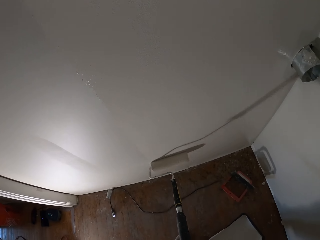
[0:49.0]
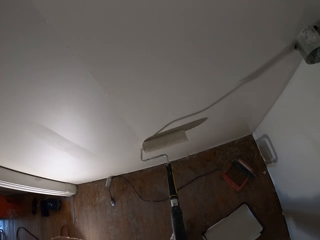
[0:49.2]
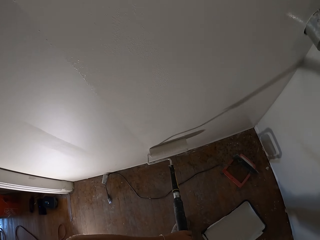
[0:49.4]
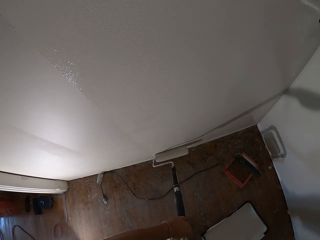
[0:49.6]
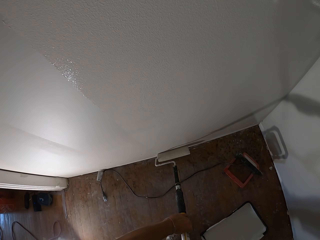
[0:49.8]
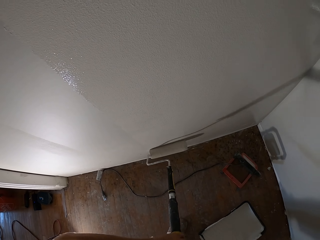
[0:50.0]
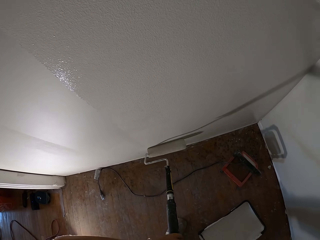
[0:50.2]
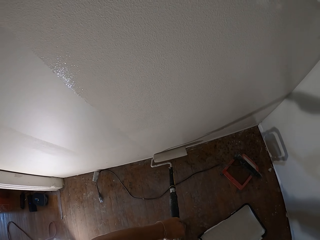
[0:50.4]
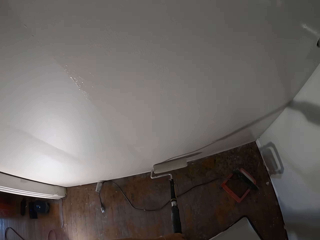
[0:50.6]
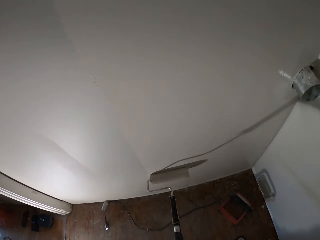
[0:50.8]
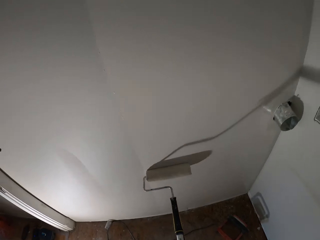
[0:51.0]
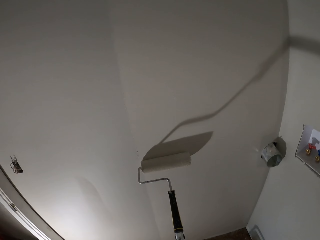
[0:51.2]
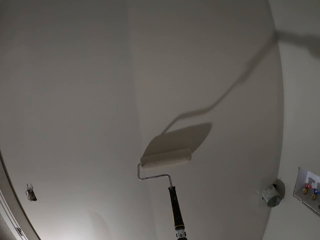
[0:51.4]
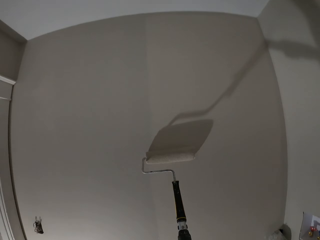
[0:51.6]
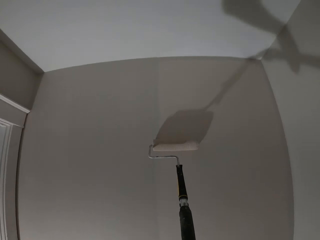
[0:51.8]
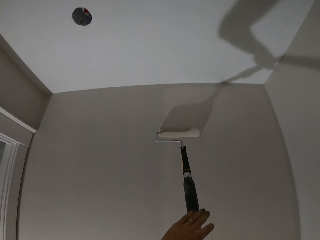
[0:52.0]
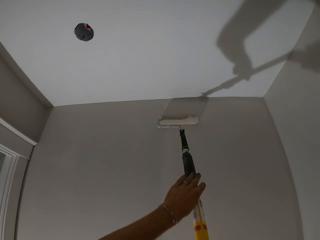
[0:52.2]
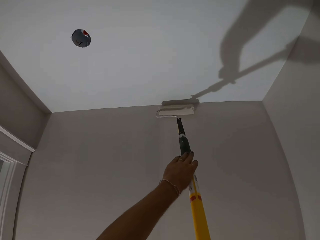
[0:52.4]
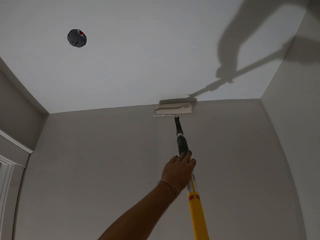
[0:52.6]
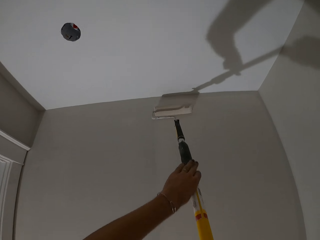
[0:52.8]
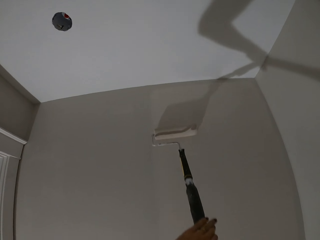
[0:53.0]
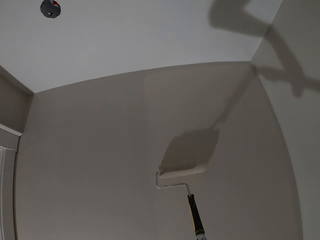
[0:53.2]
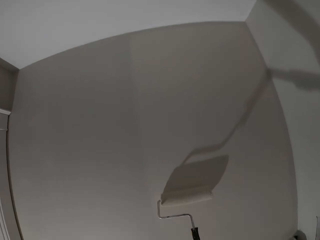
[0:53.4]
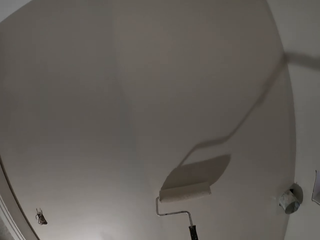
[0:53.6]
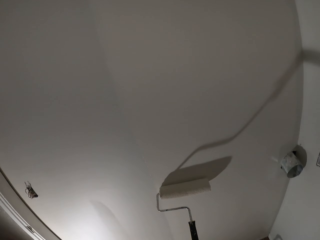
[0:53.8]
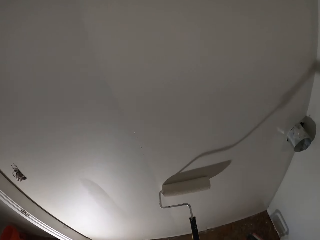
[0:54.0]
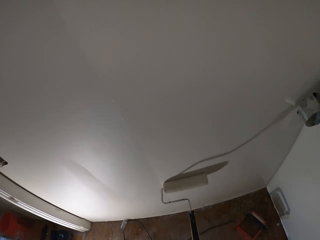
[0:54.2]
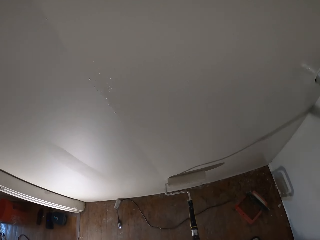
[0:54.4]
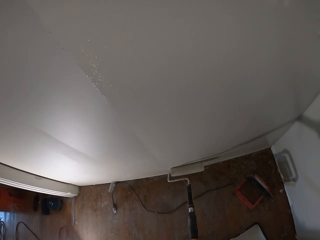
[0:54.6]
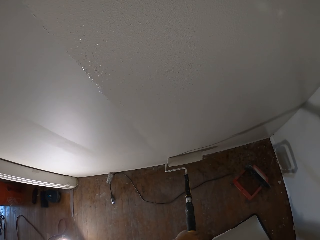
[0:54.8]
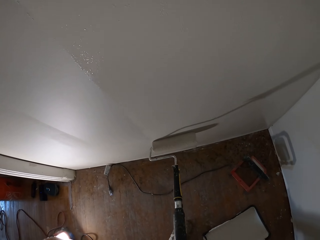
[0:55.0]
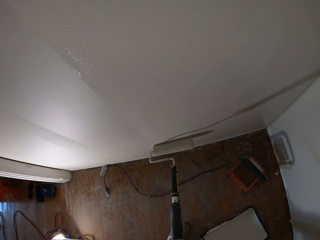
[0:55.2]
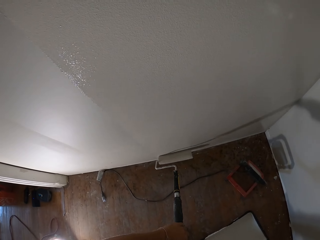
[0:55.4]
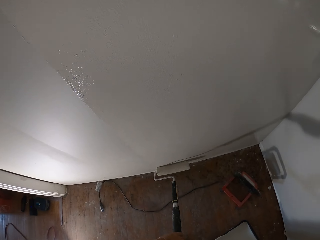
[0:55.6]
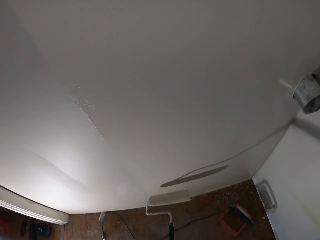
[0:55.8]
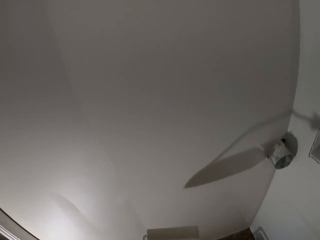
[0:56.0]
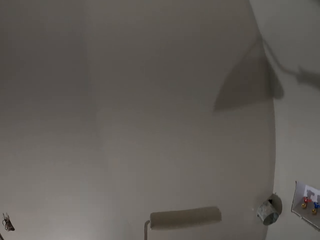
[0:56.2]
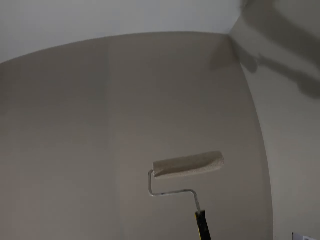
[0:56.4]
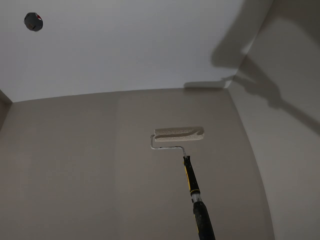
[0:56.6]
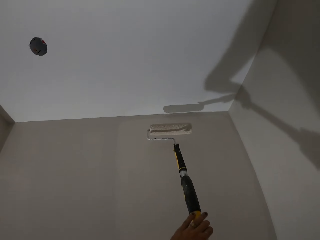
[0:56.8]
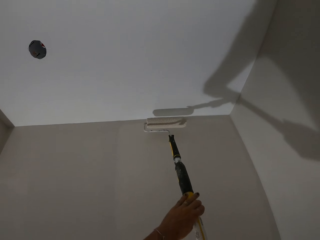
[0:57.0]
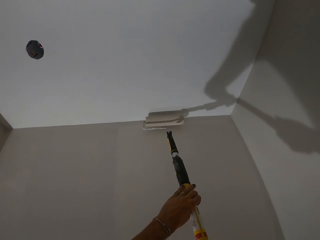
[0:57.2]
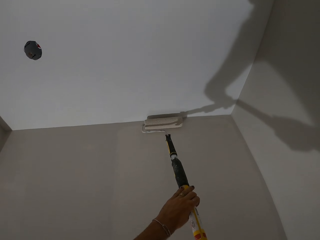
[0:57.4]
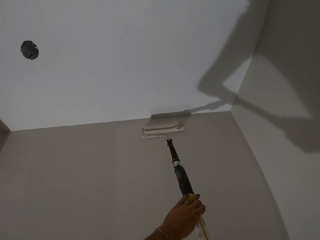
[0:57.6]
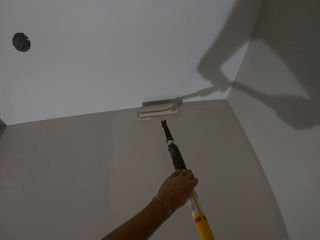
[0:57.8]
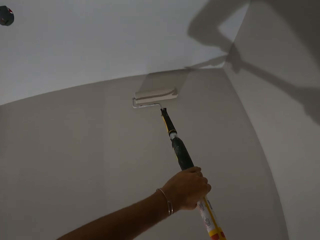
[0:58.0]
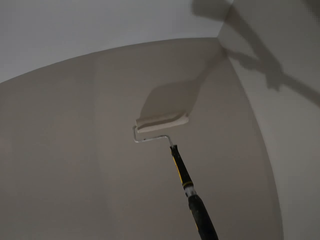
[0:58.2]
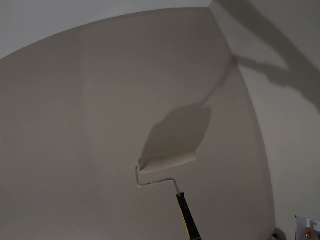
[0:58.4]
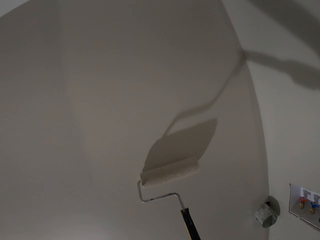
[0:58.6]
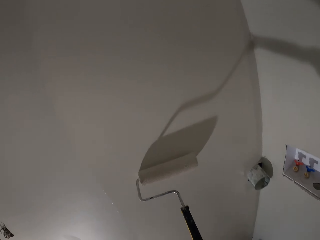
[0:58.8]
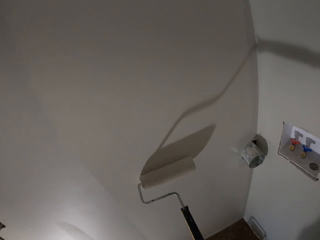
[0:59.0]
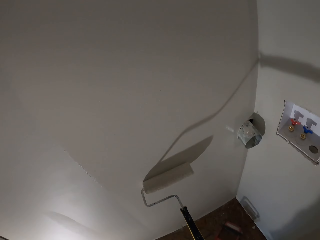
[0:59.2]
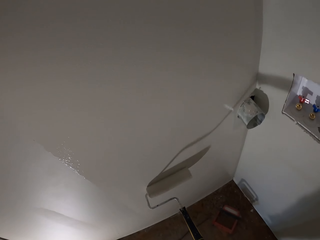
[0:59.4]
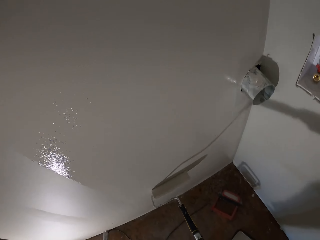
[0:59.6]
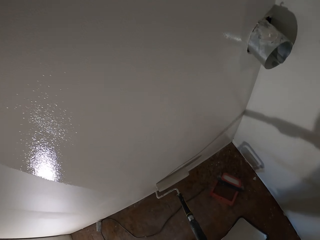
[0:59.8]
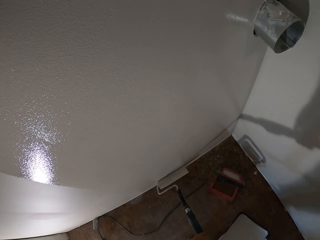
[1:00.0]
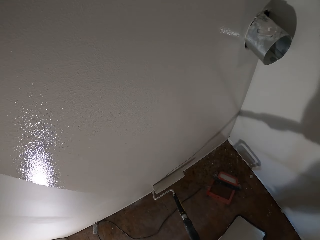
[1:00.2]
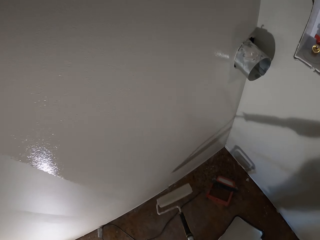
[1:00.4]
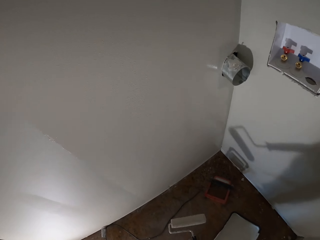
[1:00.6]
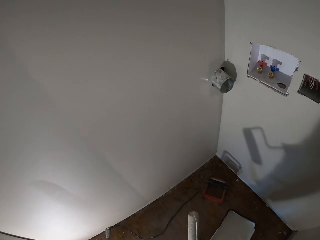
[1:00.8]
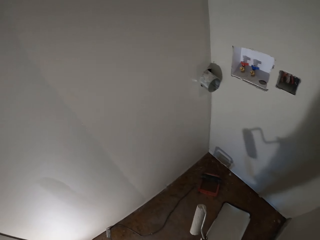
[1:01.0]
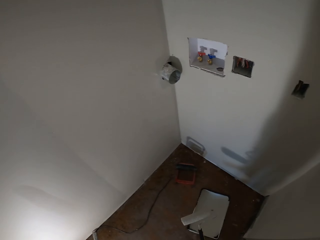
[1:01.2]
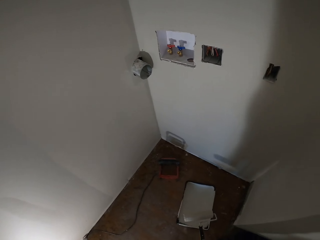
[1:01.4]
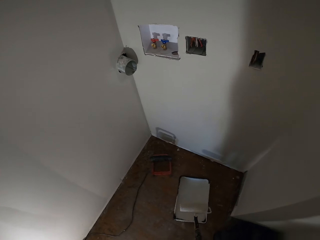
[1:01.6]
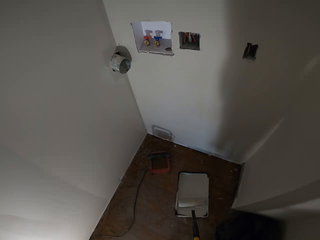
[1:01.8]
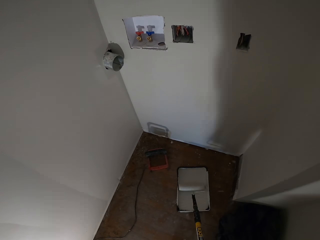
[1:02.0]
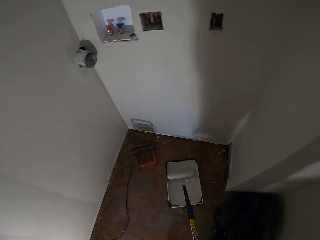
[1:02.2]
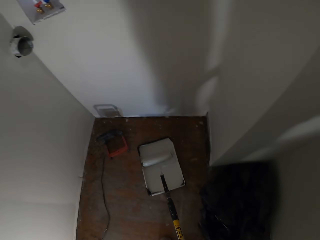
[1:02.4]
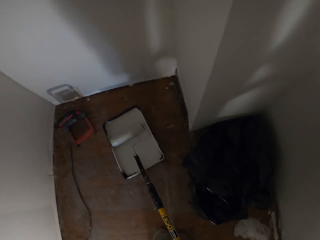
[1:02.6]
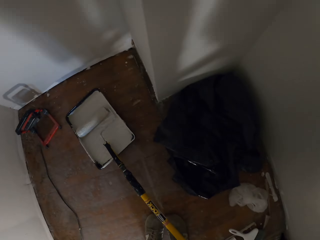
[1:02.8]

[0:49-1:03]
The camera wearer rolls the paint roller on the paint. They scoop paint in a paint tray with a roller brush.

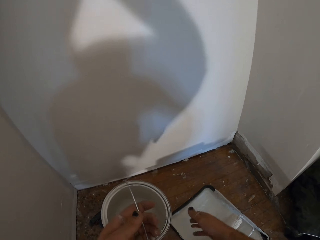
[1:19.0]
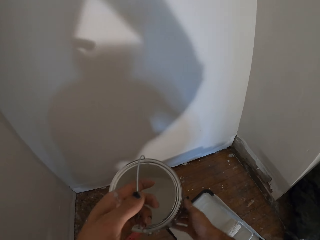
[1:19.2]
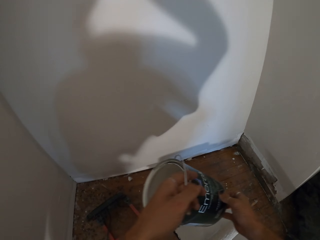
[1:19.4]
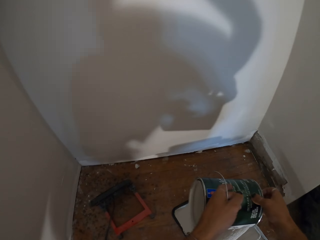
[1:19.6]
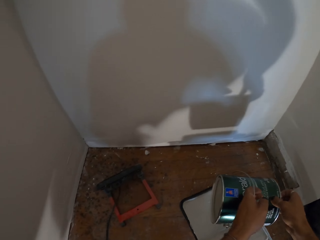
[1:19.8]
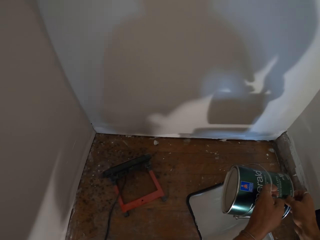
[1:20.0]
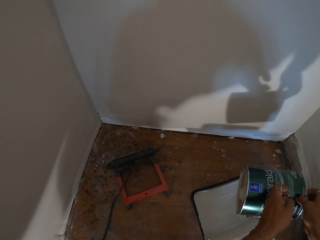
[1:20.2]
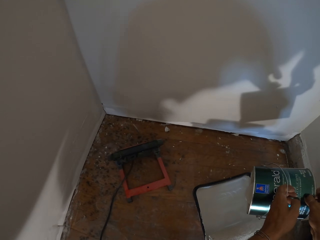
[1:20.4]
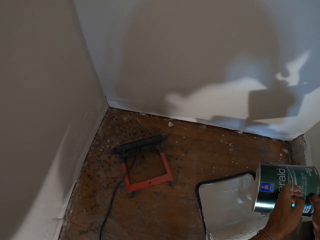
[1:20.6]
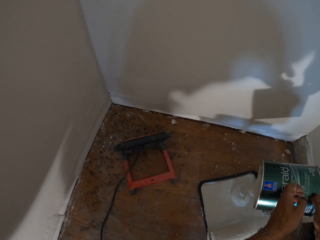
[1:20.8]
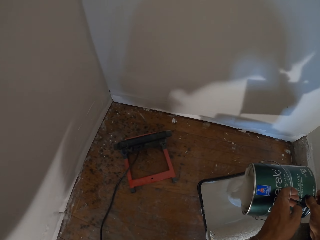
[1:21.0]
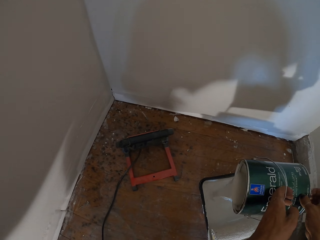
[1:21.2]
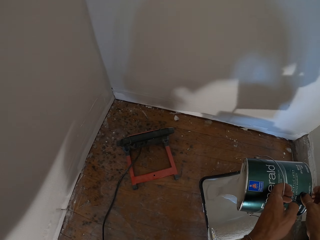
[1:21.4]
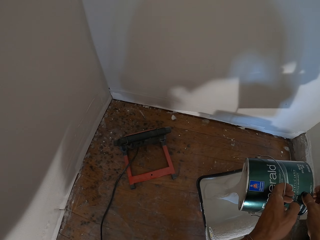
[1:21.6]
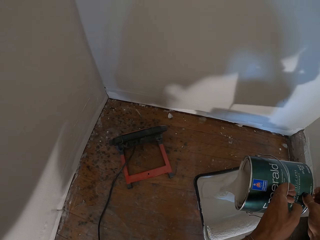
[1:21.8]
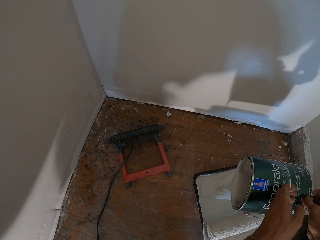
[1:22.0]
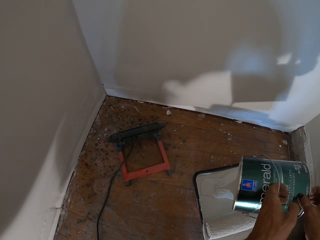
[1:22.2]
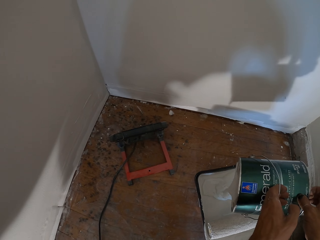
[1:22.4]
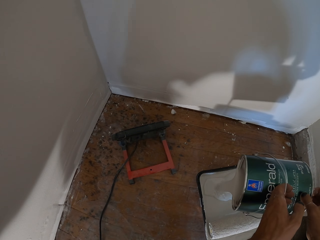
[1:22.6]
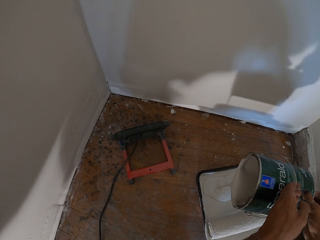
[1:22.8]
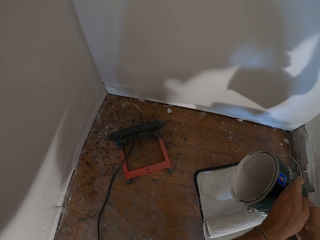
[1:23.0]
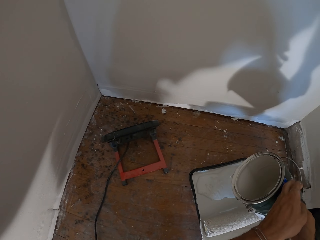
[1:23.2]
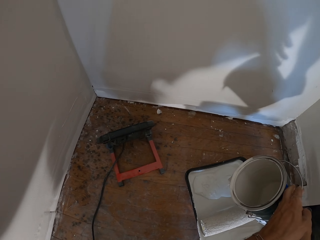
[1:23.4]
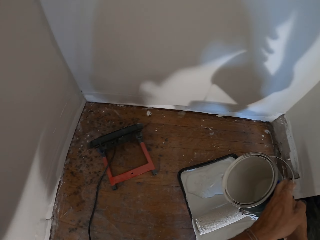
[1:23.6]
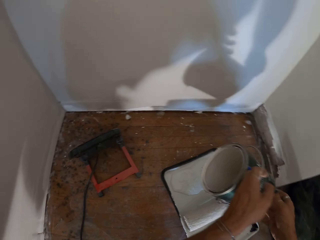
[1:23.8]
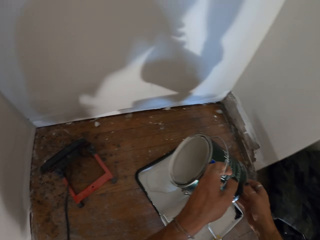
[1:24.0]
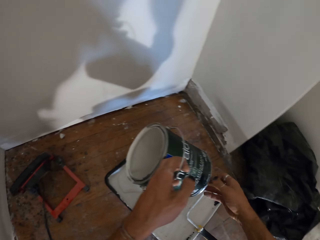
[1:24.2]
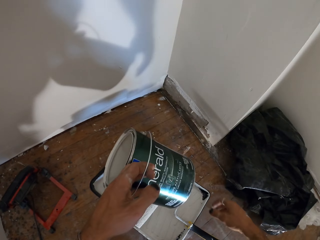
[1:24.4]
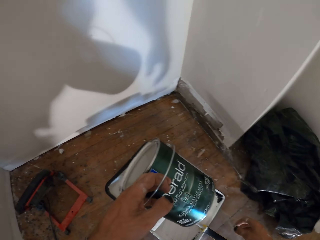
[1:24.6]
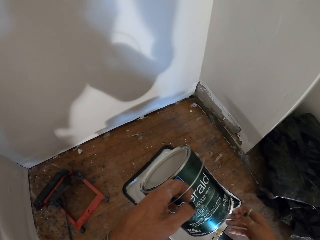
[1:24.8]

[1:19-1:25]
The camera wearer pours paint into the roller pan.

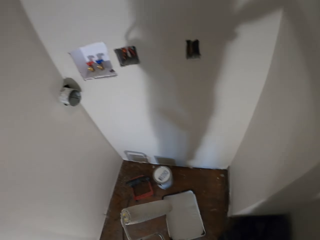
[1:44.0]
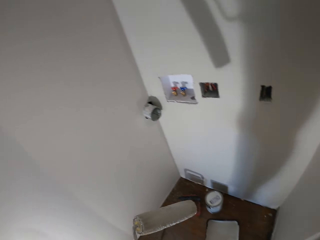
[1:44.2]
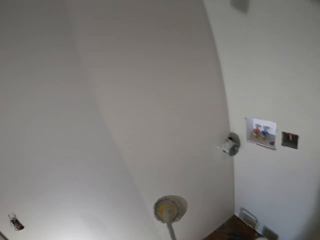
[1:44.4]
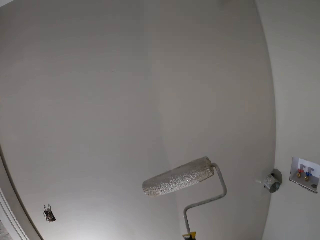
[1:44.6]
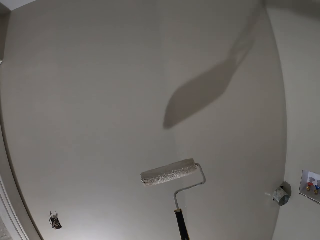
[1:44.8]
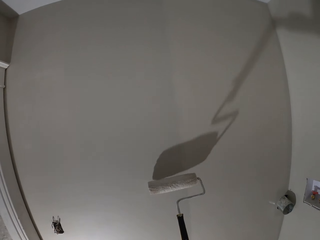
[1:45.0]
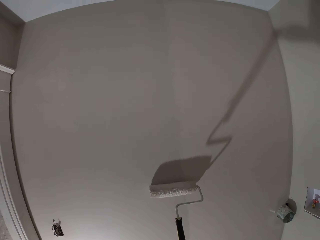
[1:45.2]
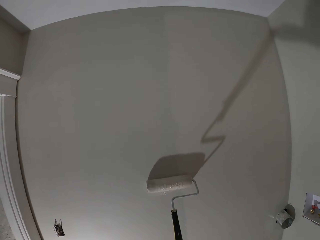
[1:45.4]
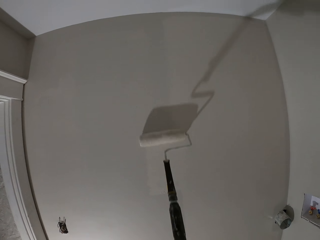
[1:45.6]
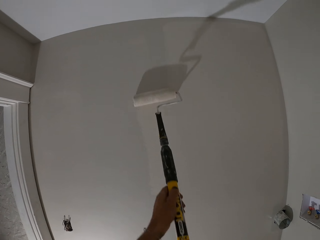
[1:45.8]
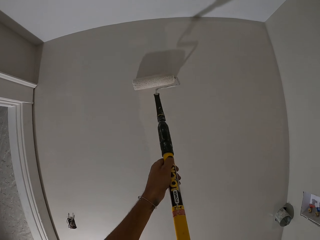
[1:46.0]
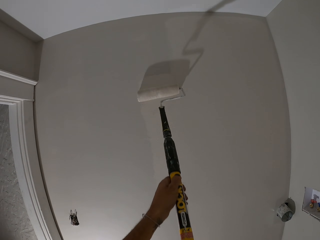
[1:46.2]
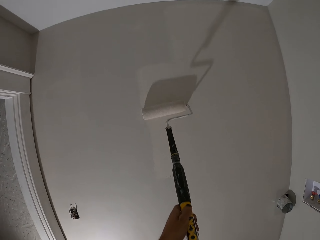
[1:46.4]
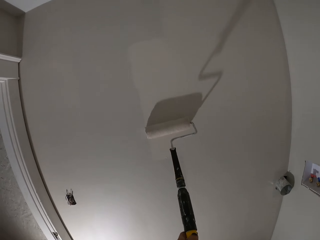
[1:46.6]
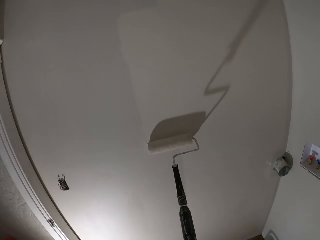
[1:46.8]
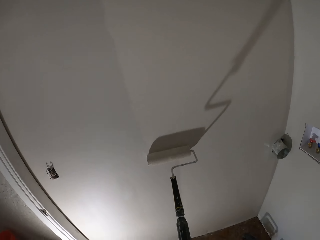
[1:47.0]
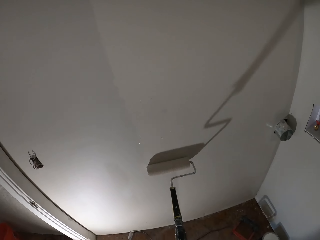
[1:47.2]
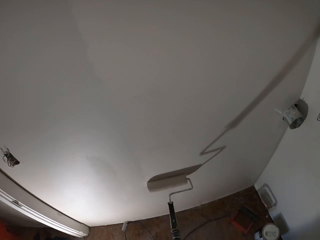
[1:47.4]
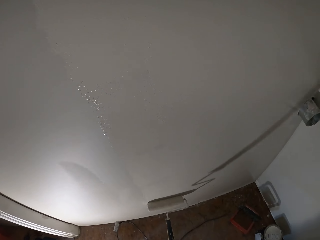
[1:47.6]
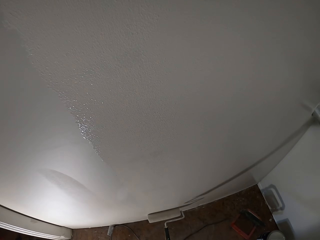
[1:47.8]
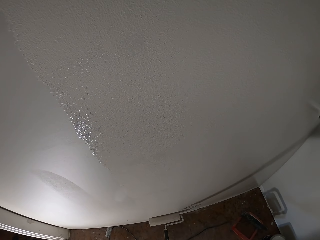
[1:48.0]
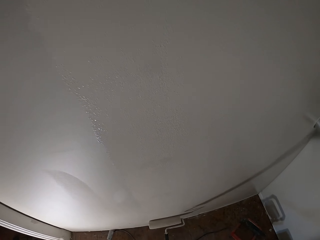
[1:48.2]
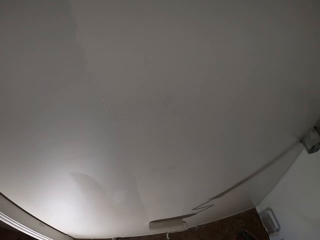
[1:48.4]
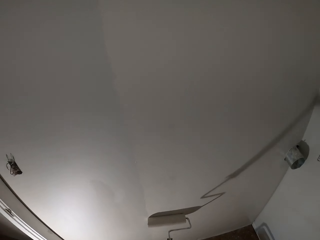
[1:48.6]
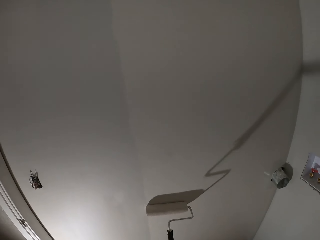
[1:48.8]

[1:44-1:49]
The camera wearer applies paint on a wall with a roller brush.
